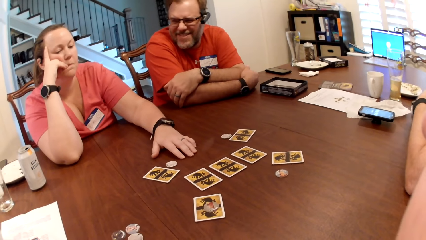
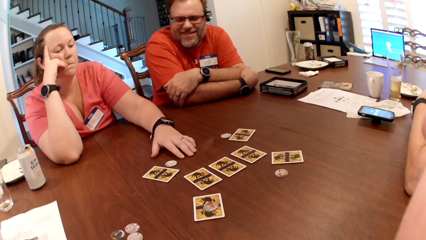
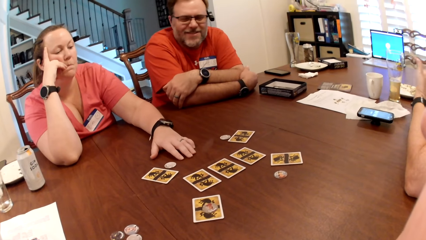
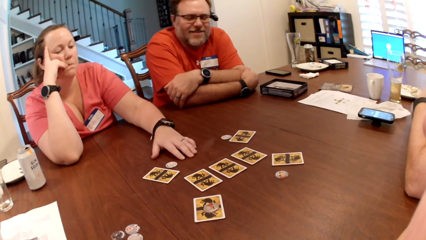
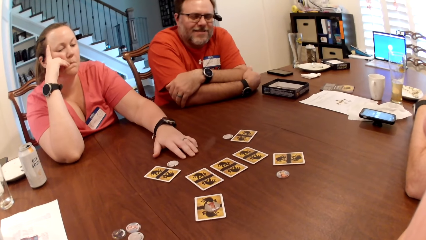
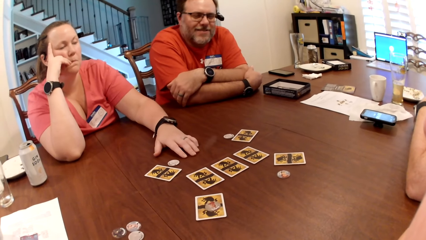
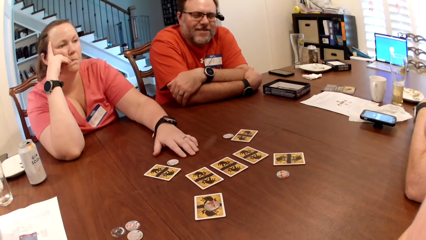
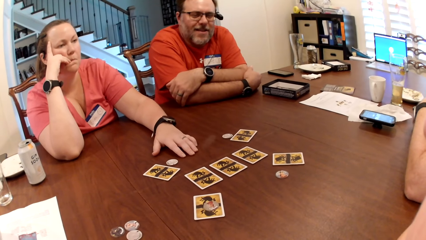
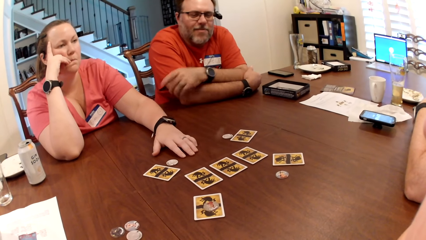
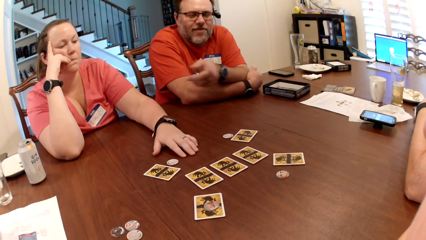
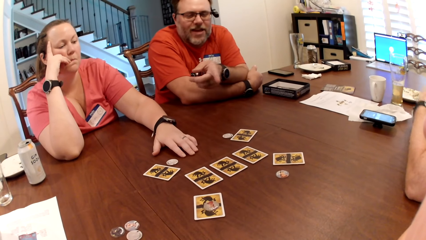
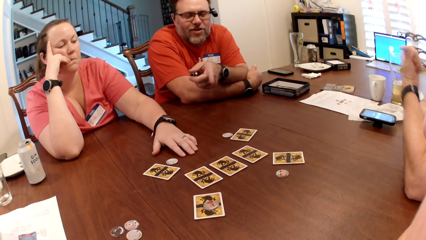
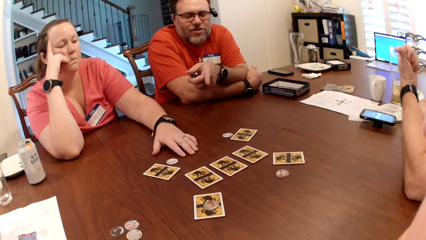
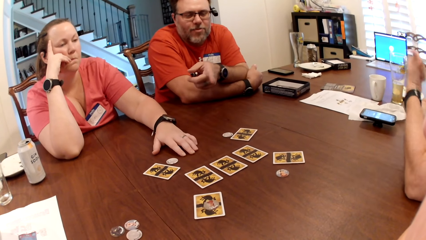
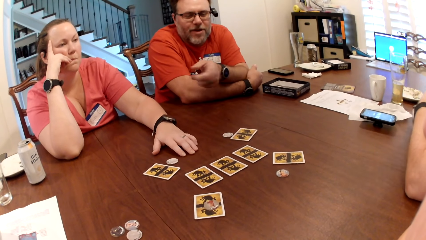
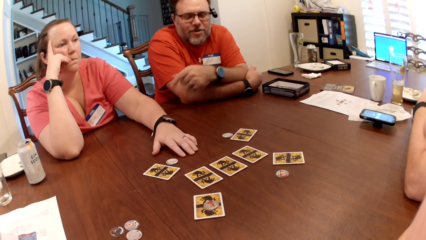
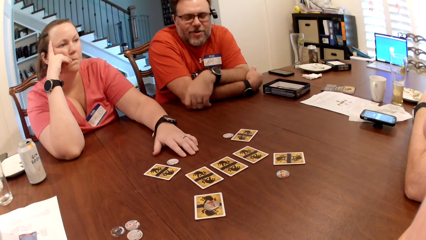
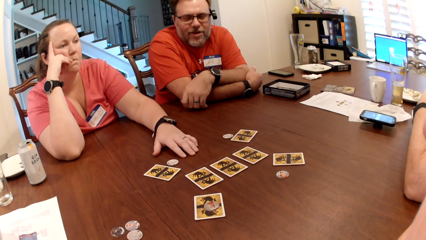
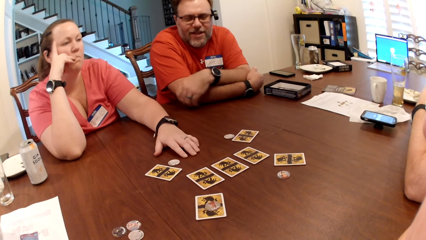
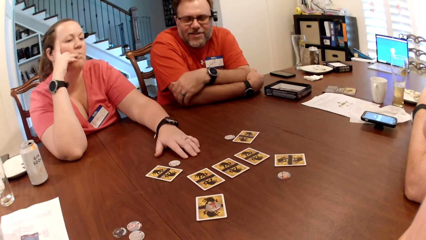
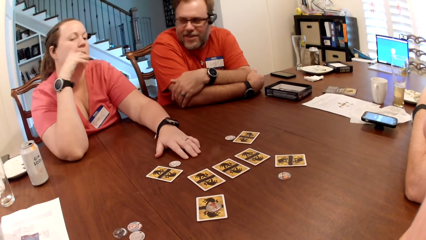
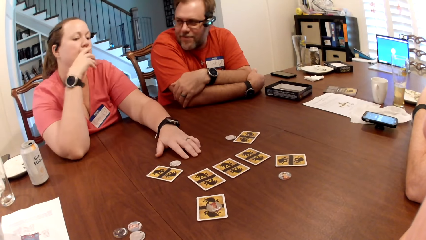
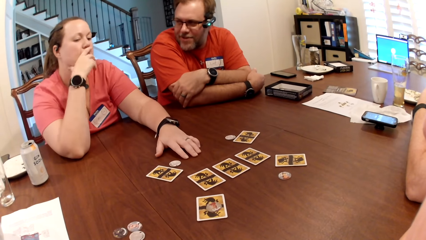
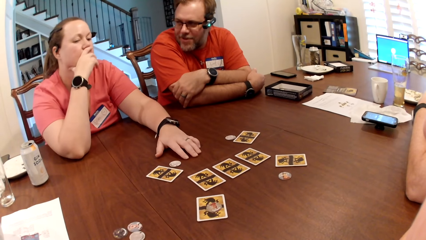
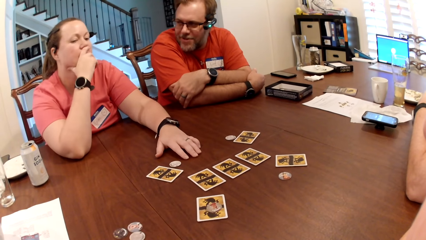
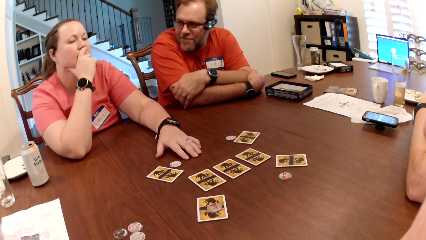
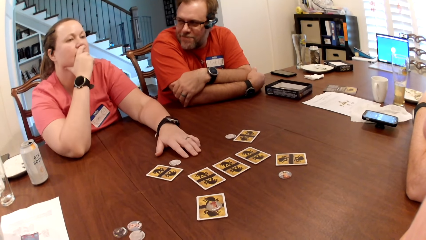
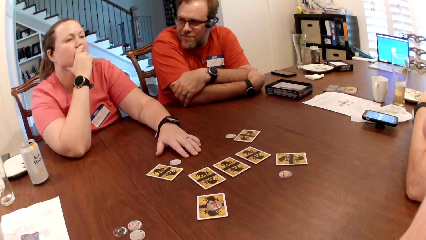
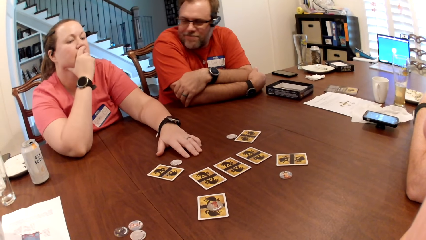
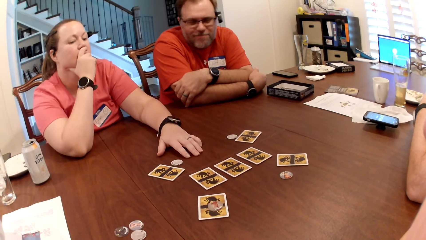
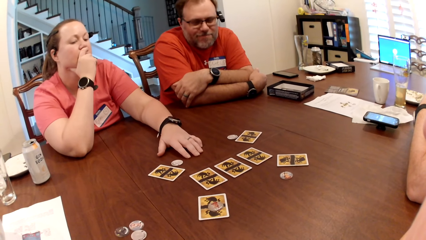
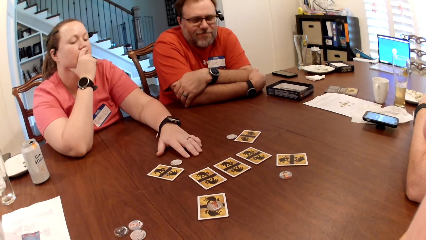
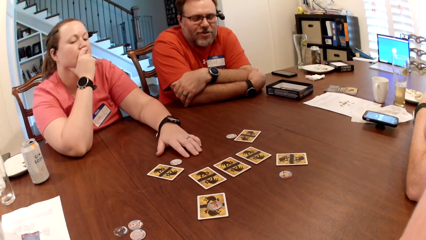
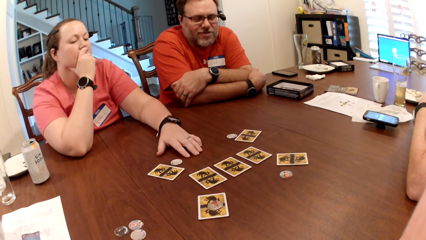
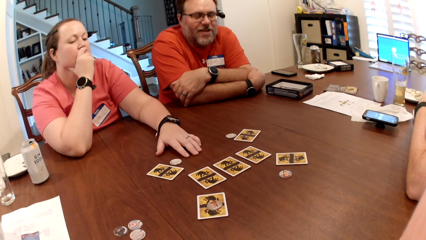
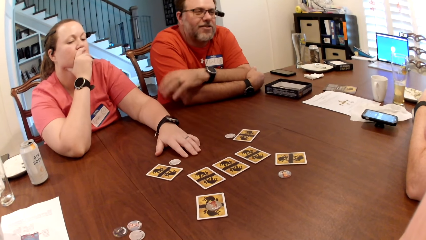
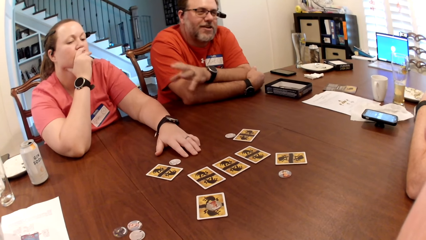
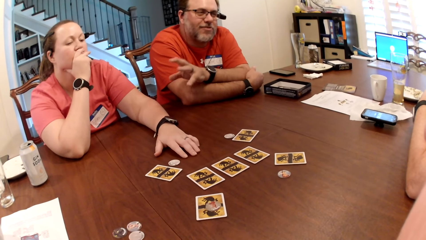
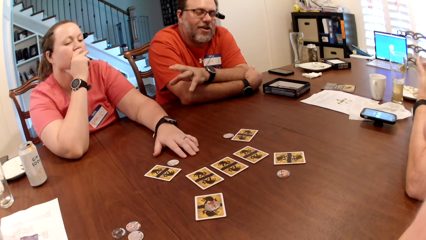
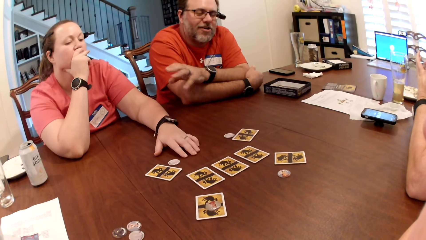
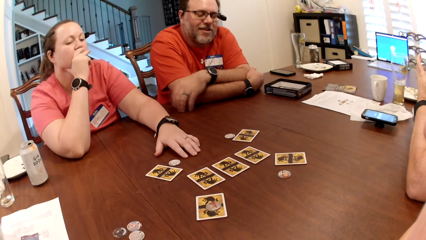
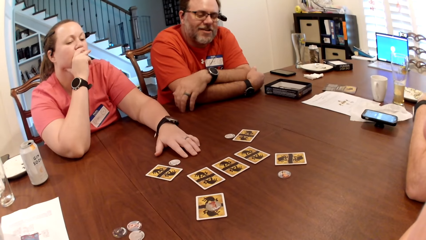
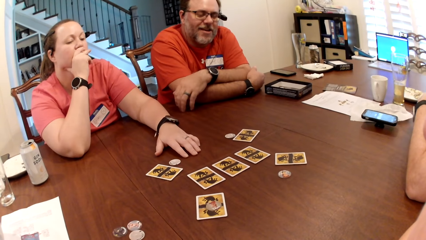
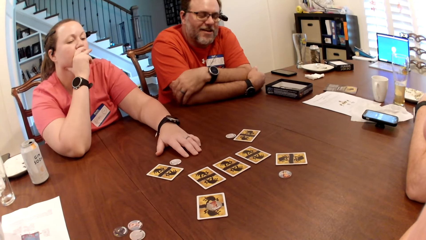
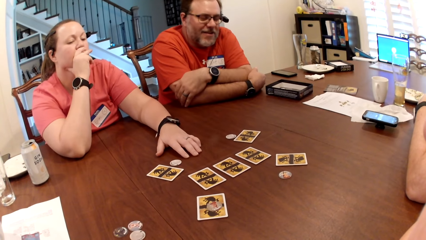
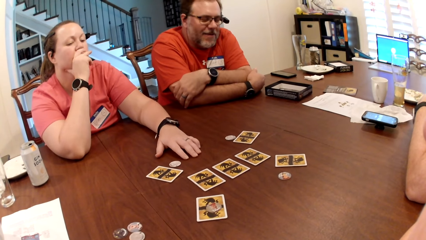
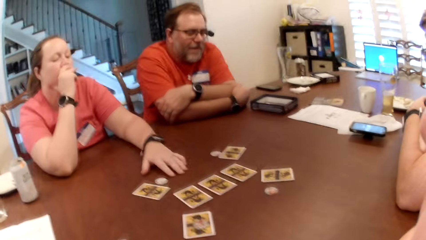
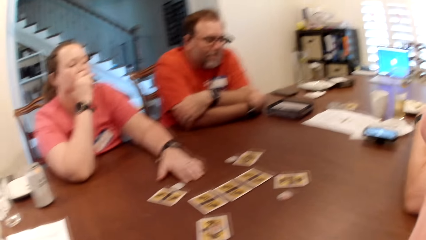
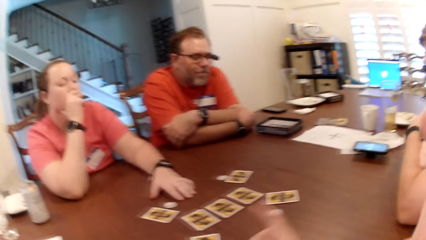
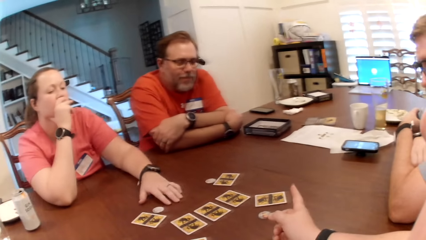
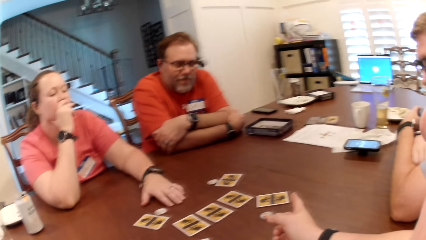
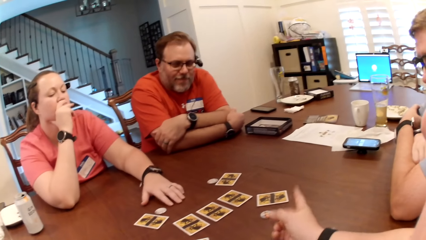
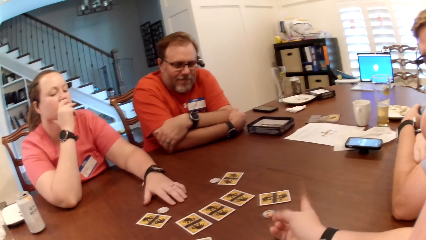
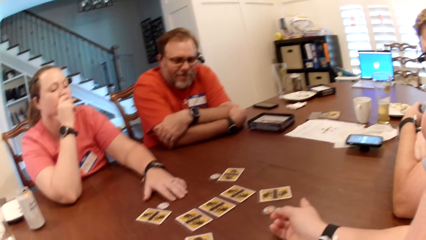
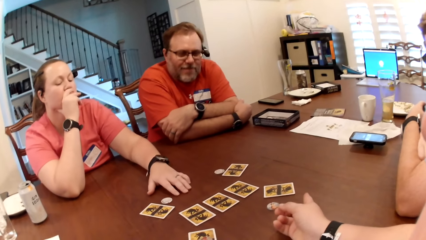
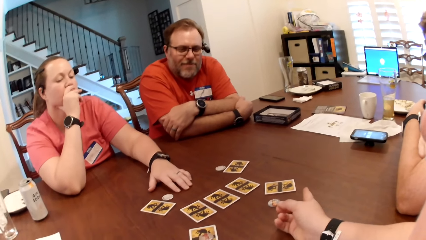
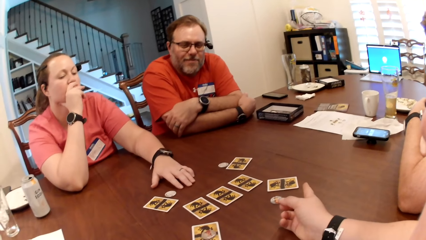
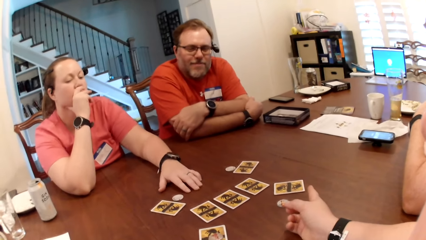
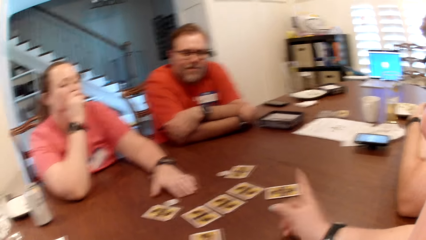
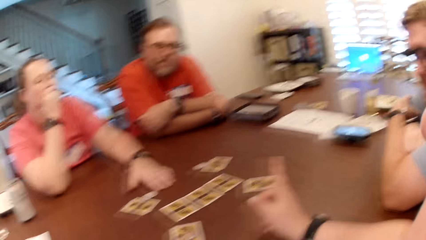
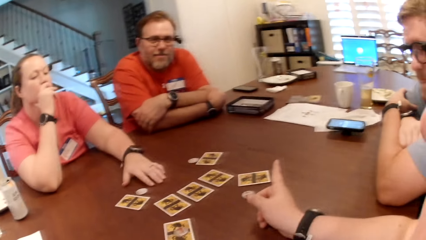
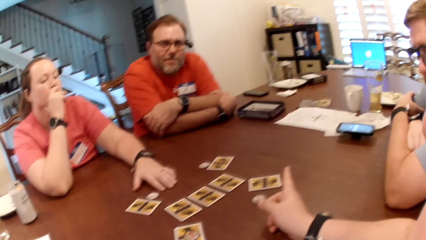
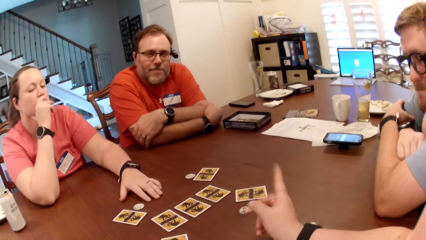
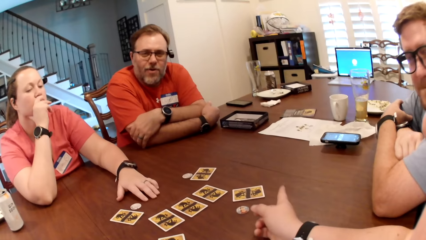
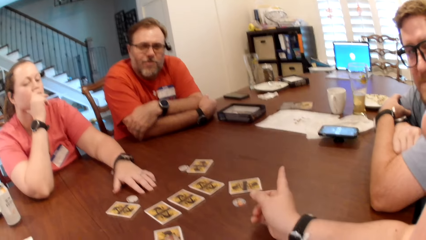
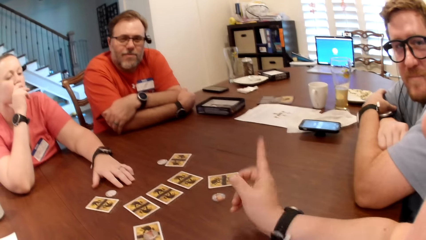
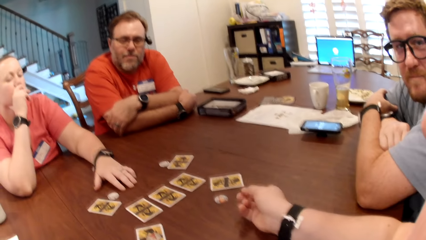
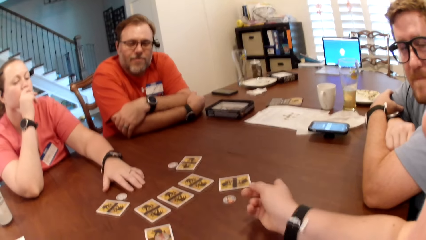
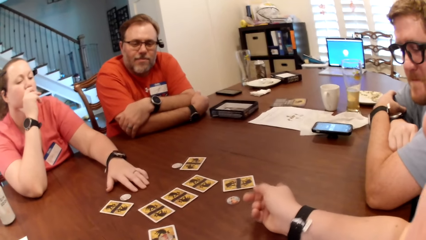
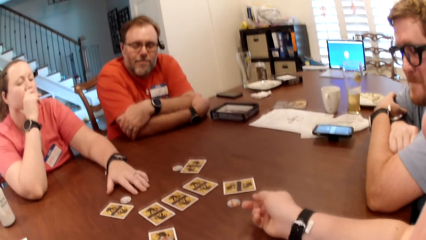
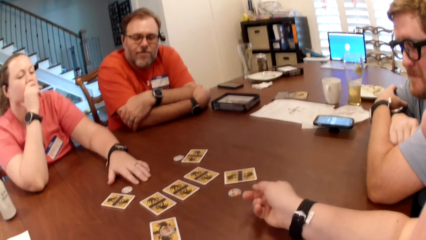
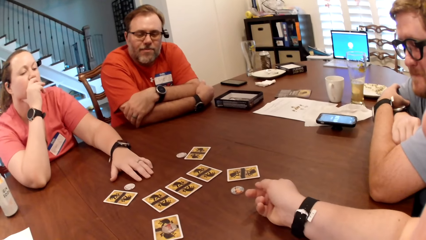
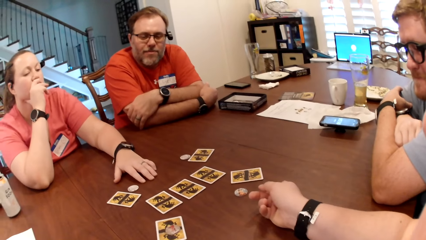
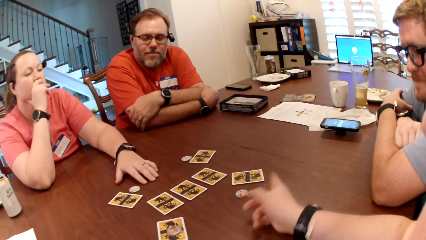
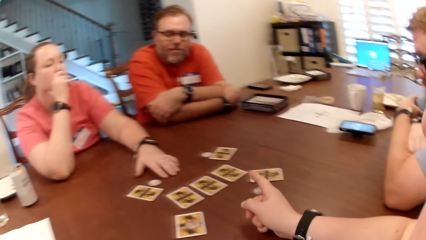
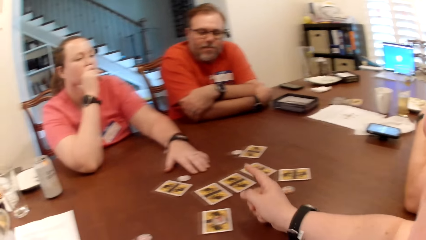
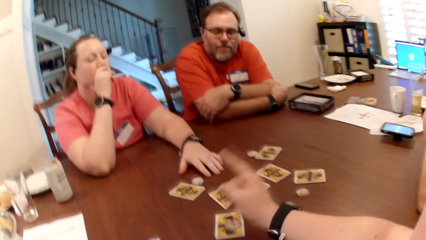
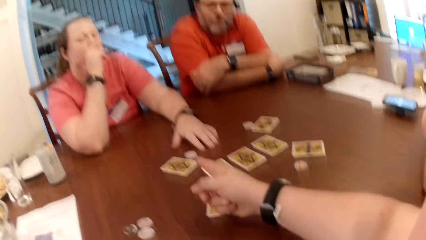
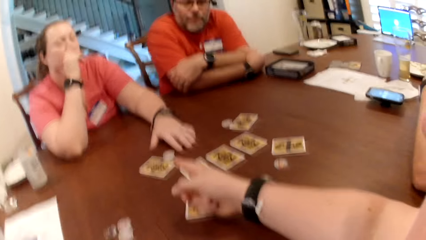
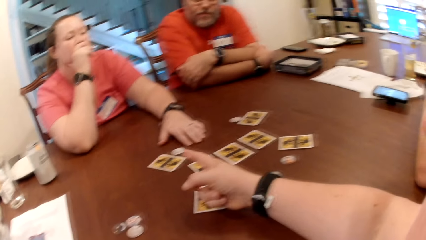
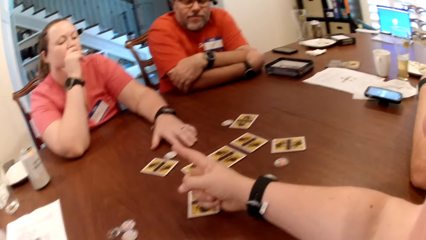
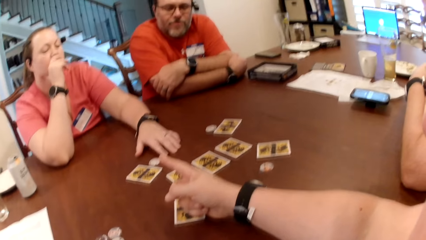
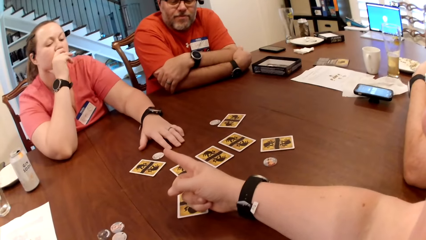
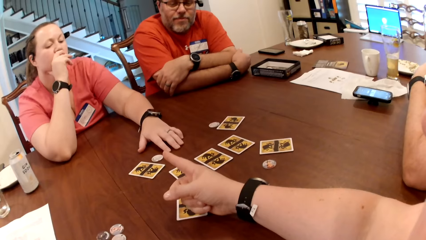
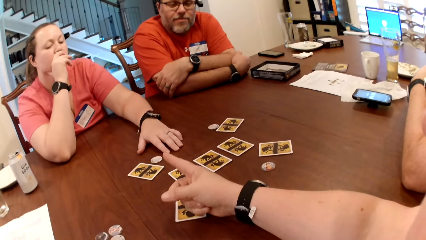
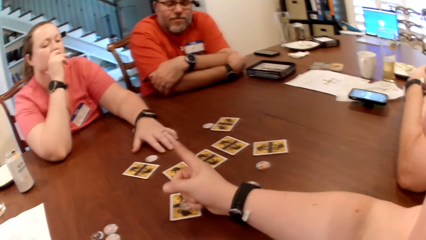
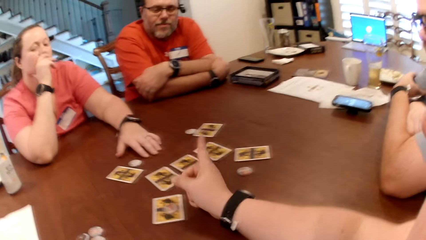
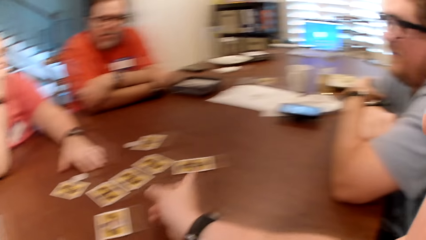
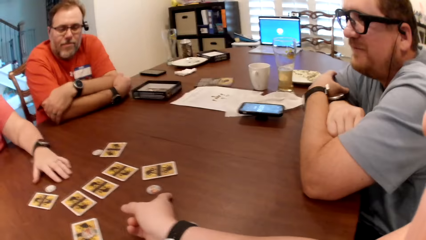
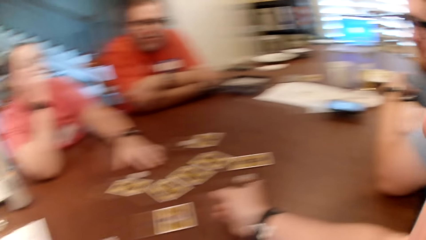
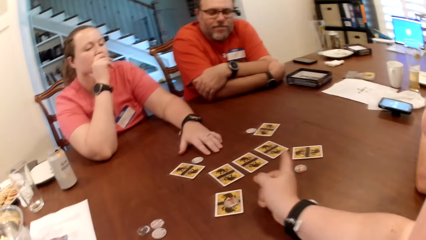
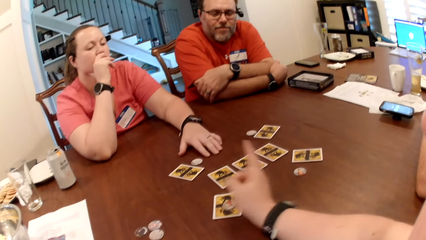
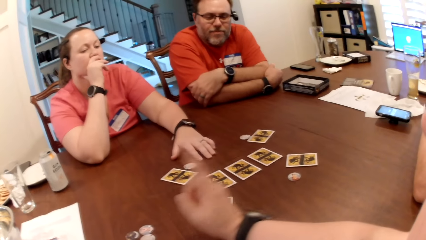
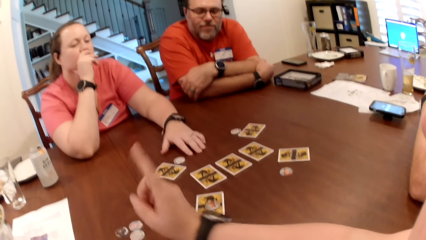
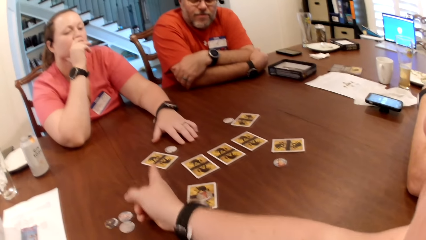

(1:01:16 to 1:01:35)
A person smiles. A man talks. The person points a finger at the cards on the table with the left hand. The person talks, looks at a lady and looks at the cards on the table. The person talks to the man. Another man interacts with a third man, the camera wearer and a woman. The camera wearer points a finger at the cards on the table.
